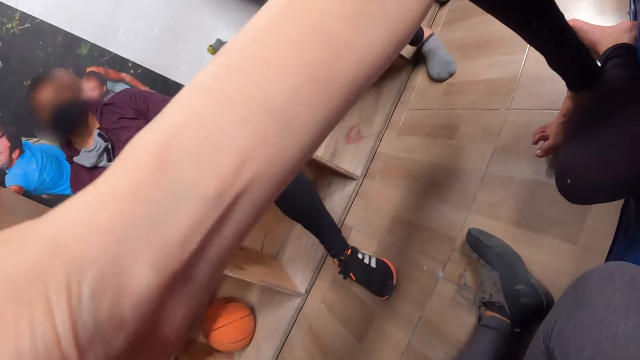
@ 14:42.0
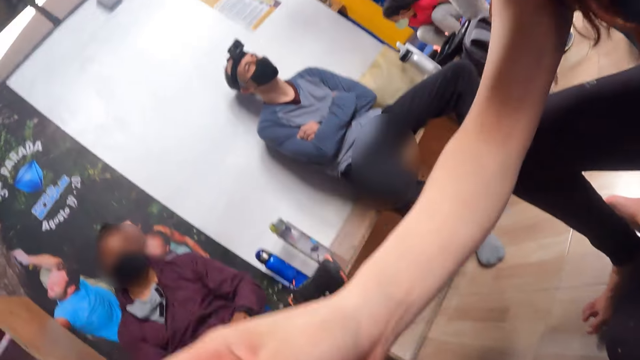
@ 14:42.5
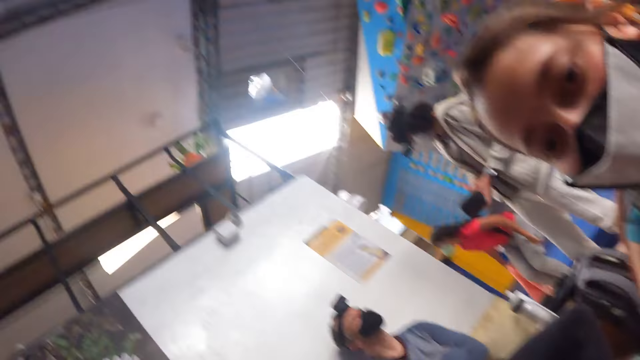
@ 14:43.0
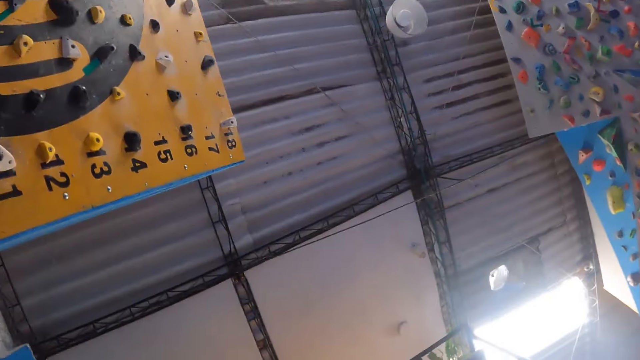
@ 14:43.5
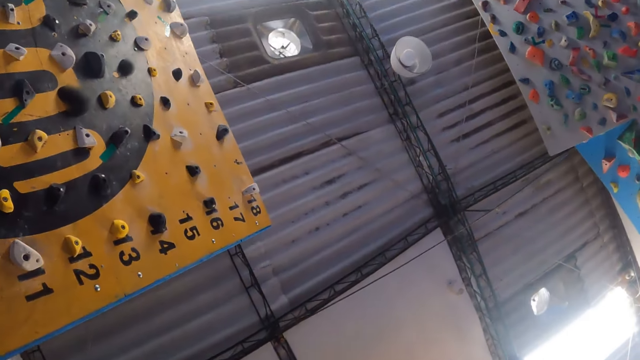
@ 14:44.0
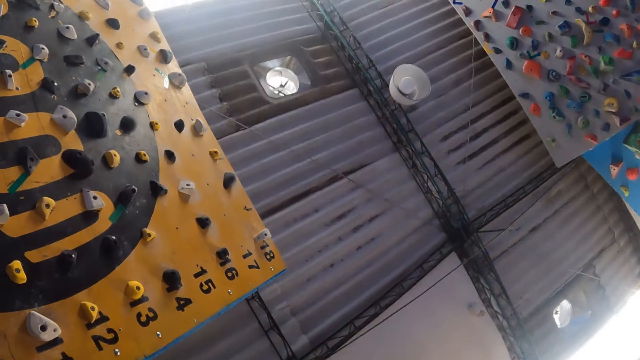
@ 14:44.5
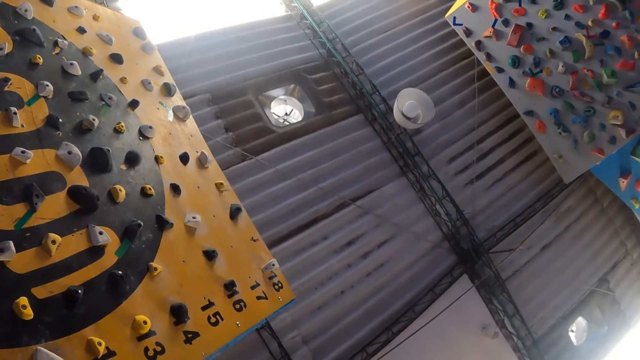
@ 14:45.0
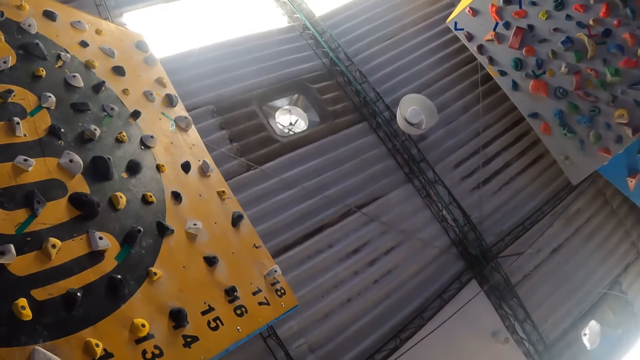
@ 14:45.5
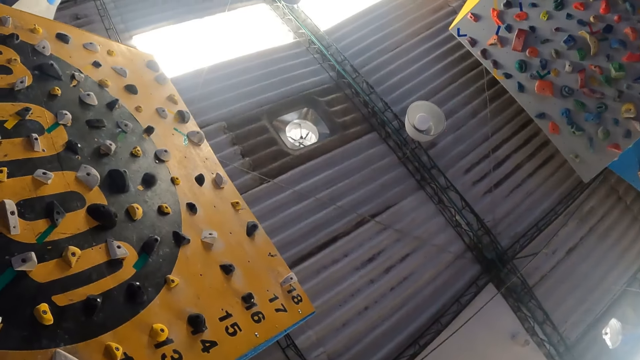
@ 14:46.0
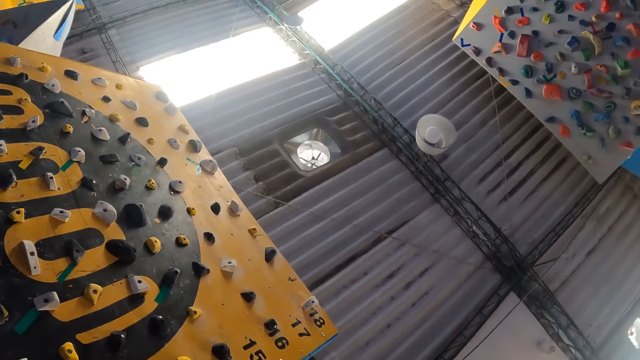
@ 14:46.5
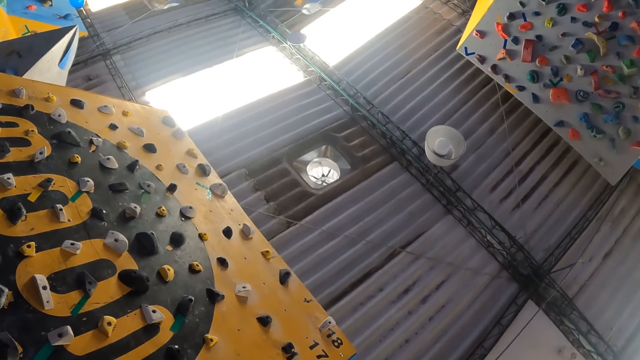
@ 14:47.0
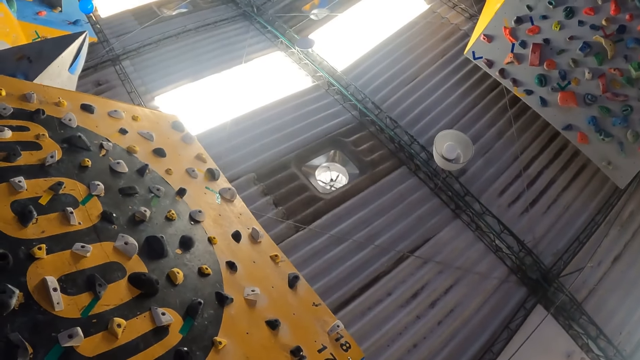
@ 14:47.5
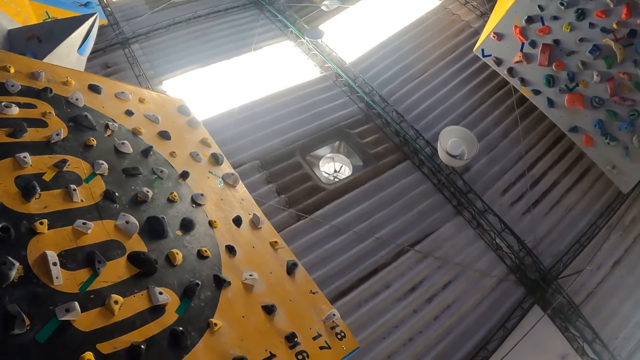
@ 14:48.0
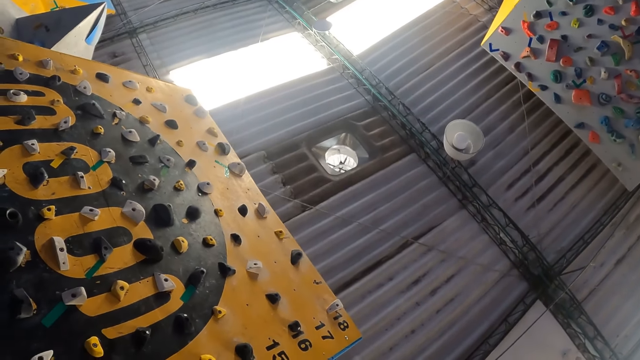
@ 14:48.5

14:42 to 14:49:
The camera wearer looks up.

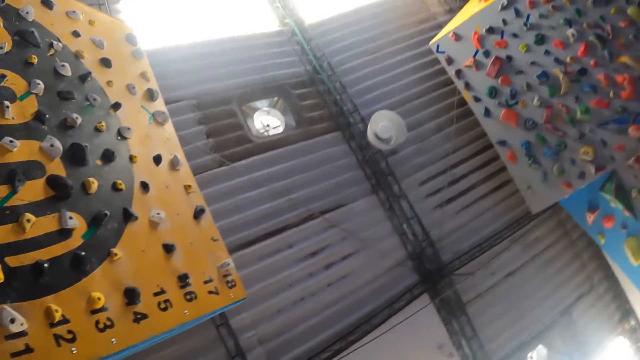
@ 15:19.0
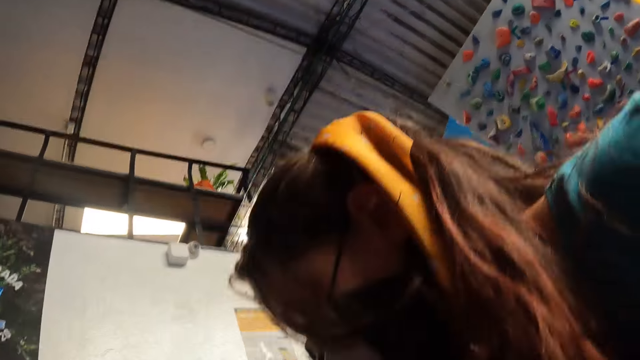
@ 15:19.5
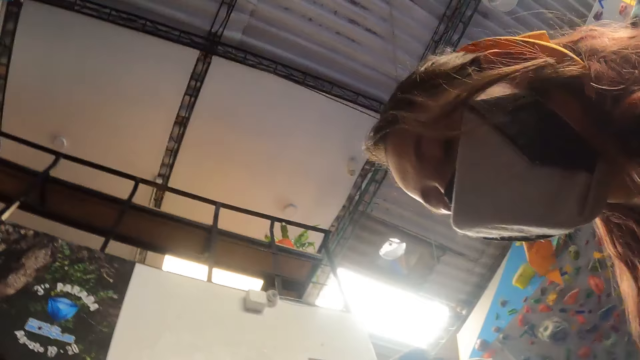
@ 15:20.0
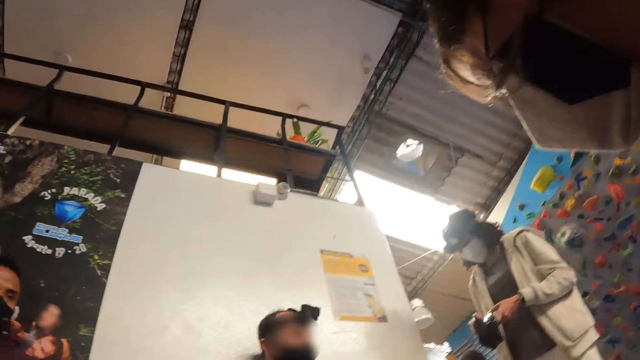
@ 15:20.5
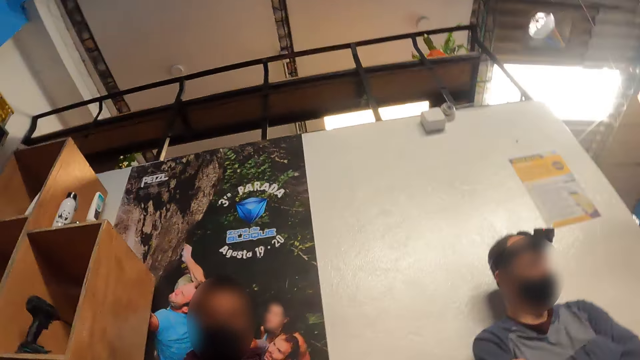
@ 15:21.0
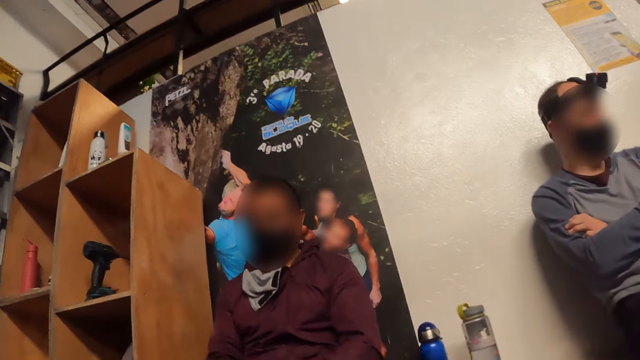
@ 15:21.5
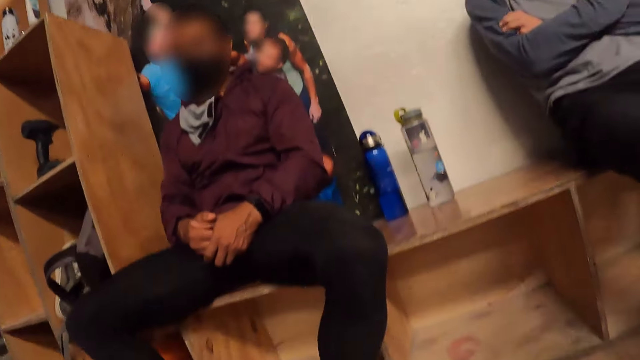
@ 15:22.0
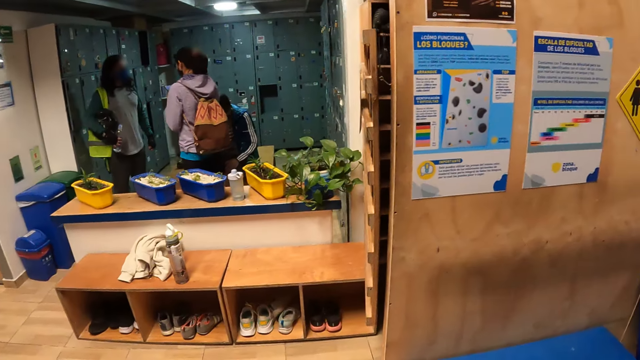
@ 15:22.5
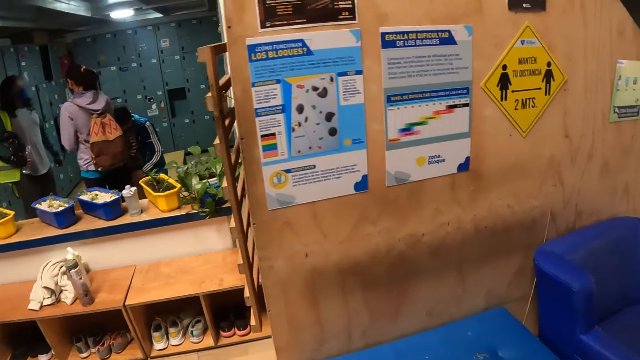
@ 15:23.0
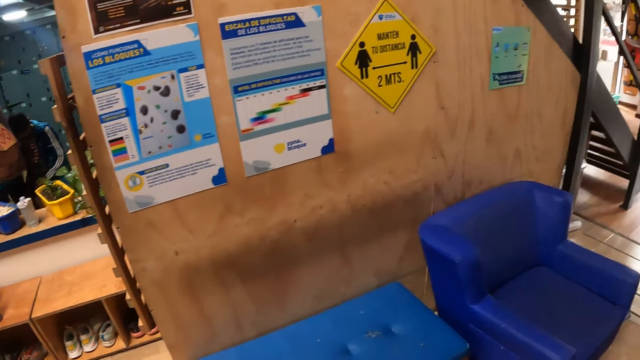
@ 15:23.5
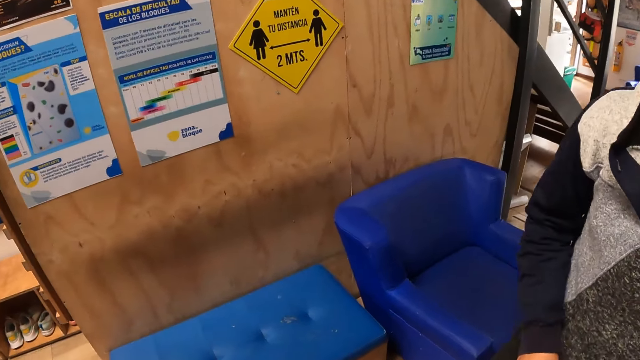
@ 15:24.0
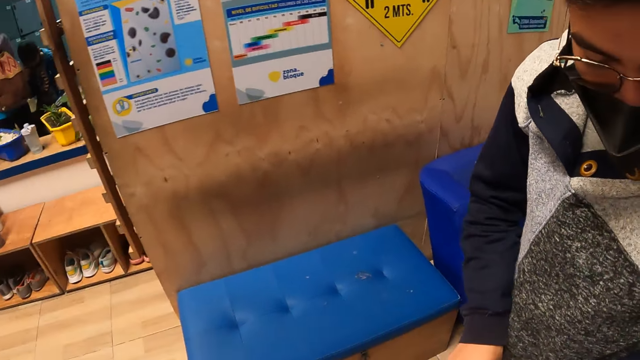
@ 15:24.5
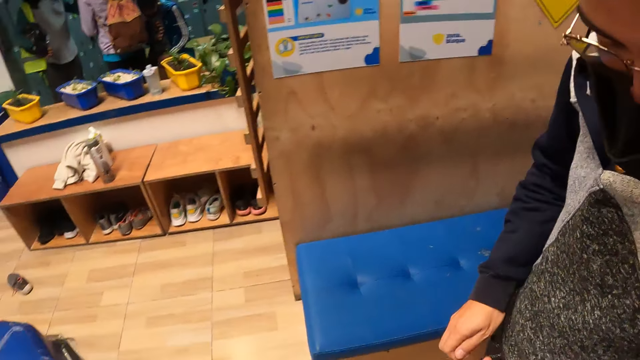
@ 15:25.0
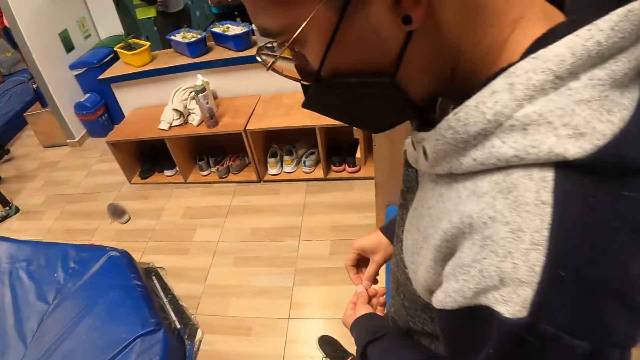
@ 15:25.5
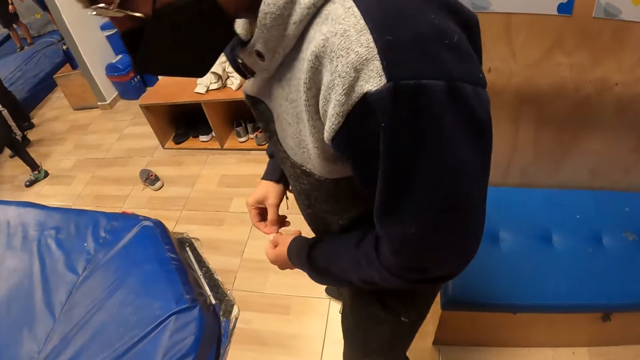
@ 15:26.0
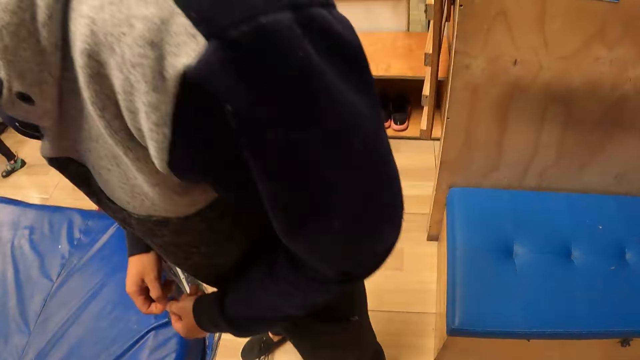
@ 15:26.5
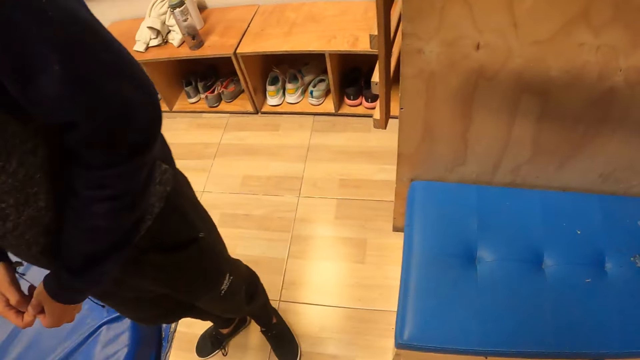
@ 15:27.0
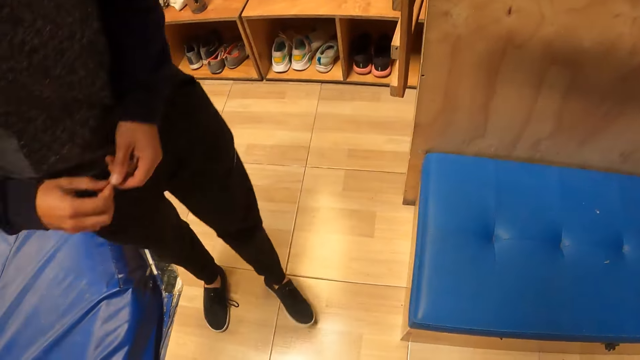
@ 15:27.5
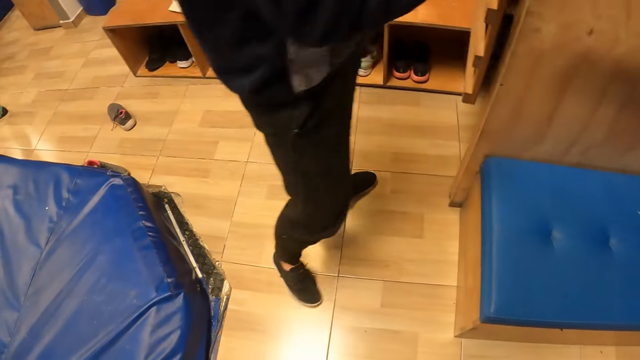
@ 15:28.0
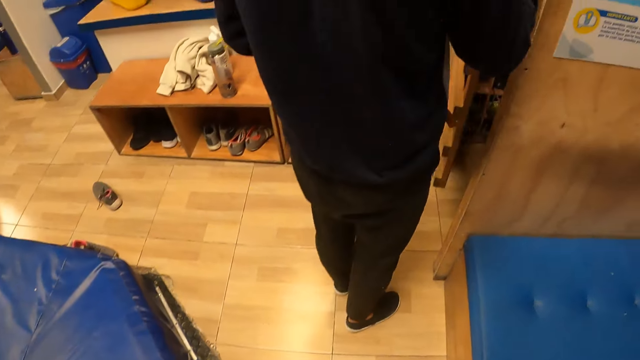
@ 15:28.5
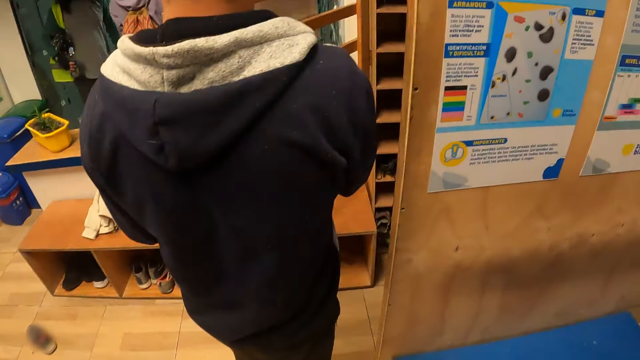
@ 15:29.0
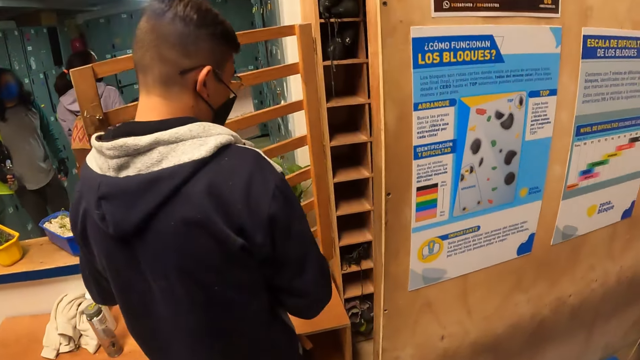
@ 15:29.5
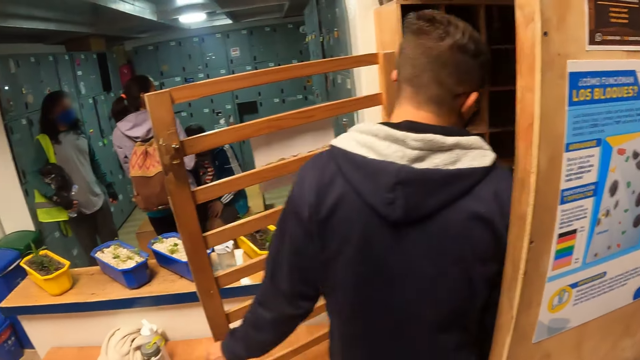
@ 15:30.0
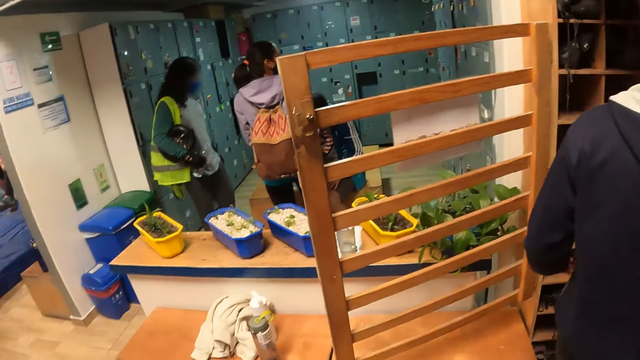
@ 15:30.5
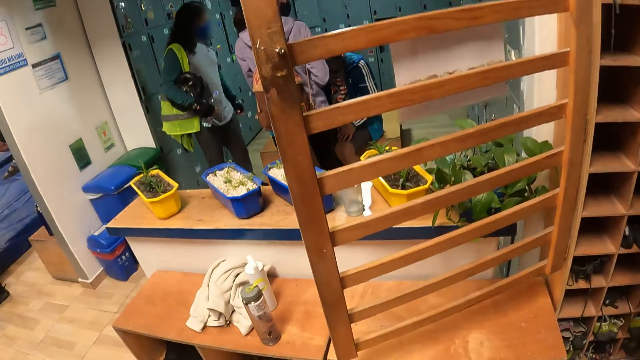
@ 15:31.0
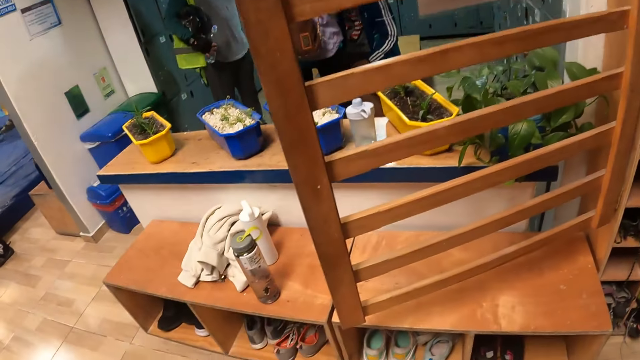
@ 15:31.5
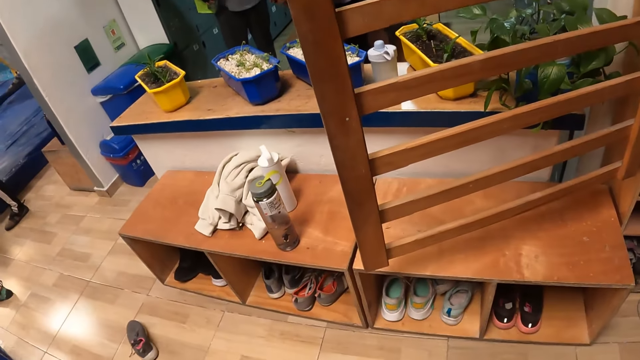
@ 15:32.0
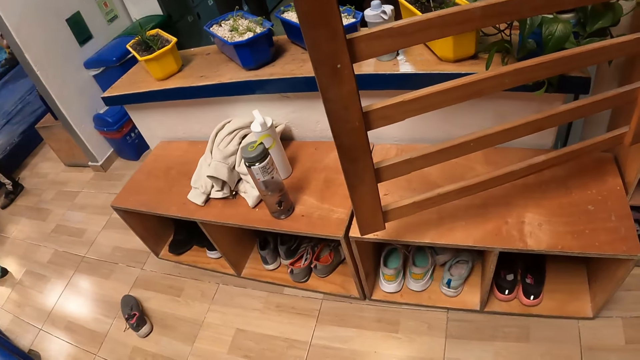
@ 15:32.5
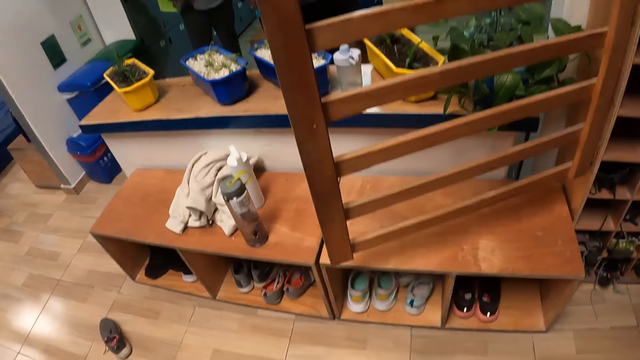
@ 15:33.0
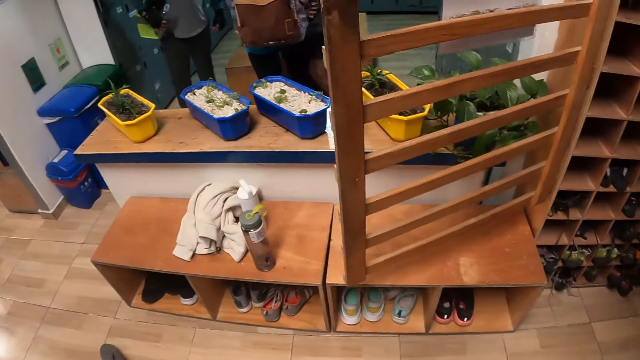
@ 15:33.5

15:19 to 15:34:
A lady sits beside the camera wearer. Another lady sits on a bench. A man sits on the bench. Another man walks past the camera wearer. The other man opens a wooden door with his left hand.
